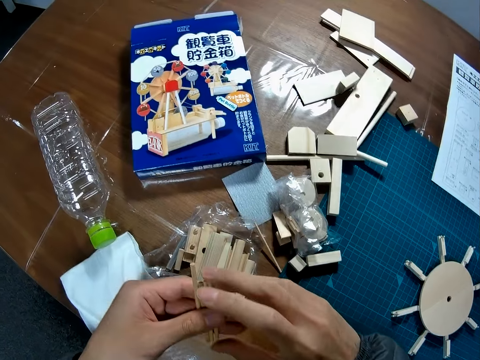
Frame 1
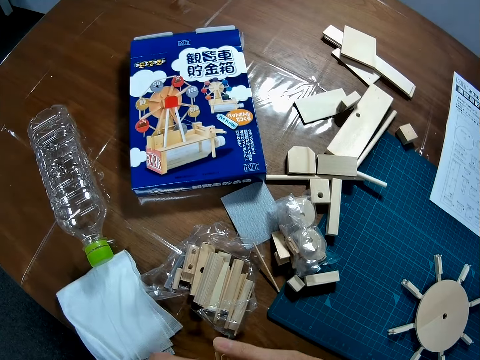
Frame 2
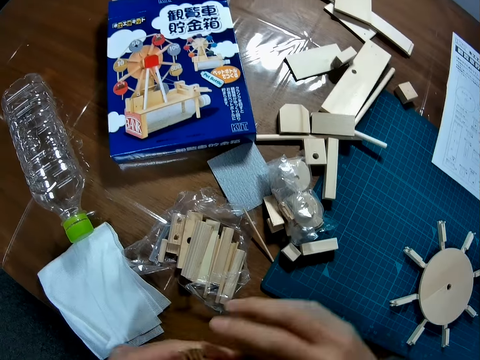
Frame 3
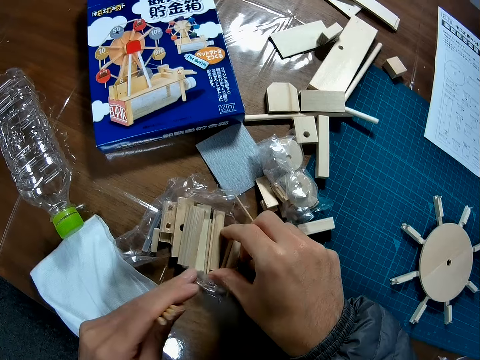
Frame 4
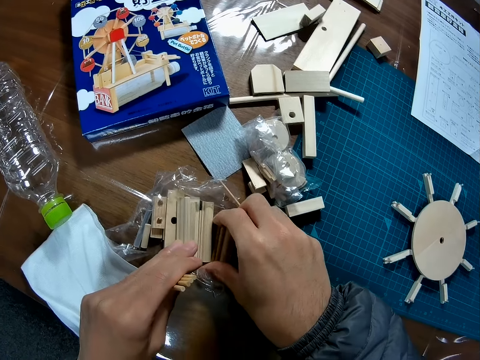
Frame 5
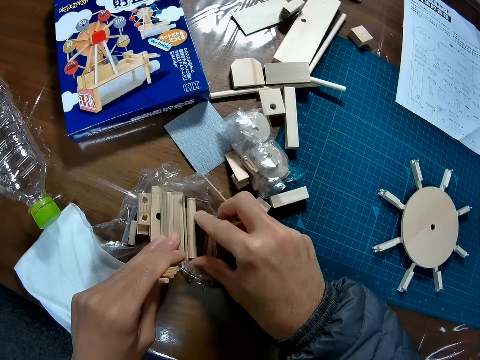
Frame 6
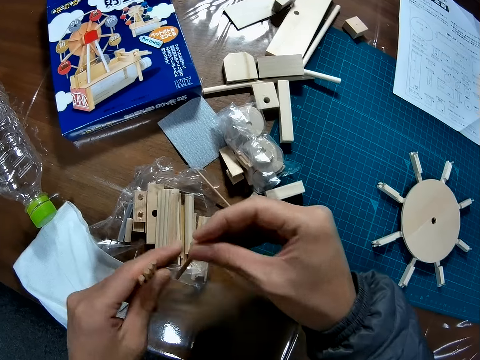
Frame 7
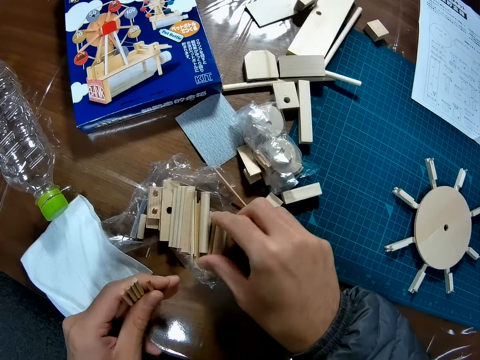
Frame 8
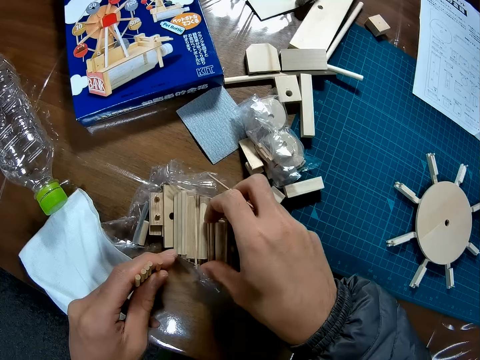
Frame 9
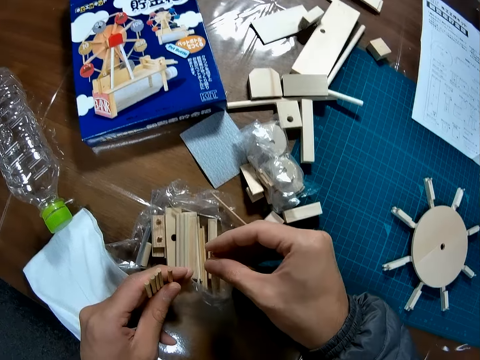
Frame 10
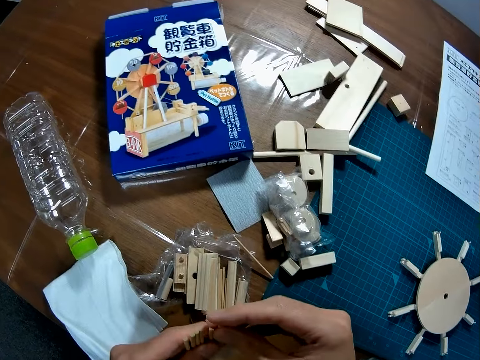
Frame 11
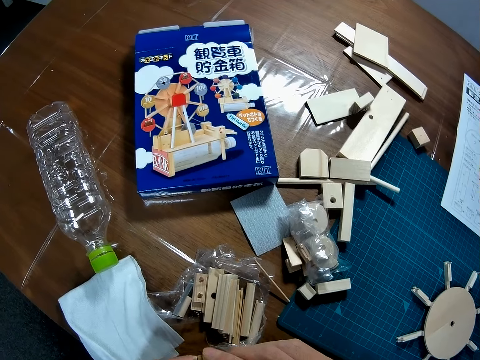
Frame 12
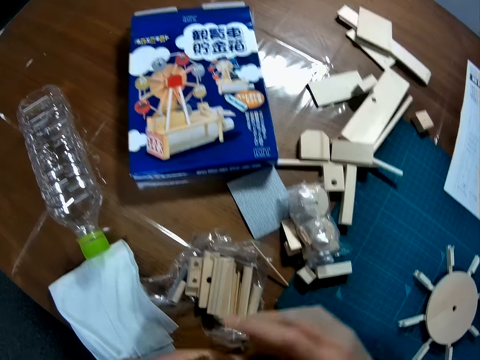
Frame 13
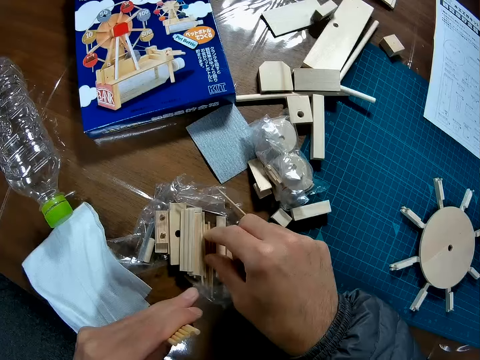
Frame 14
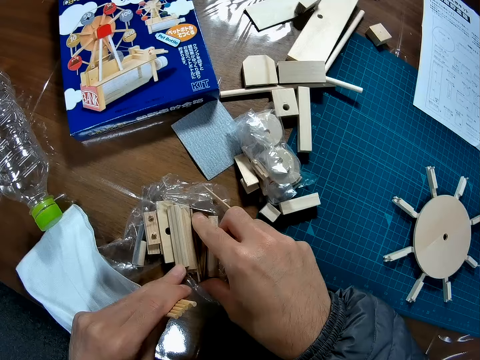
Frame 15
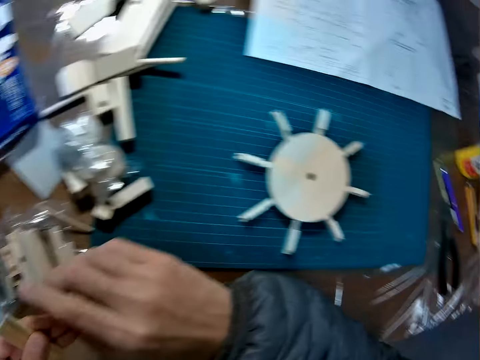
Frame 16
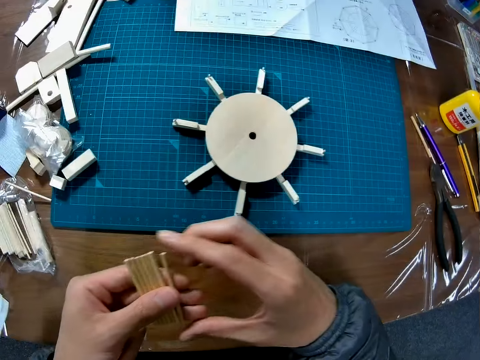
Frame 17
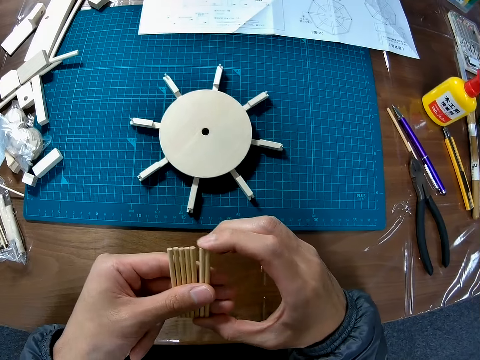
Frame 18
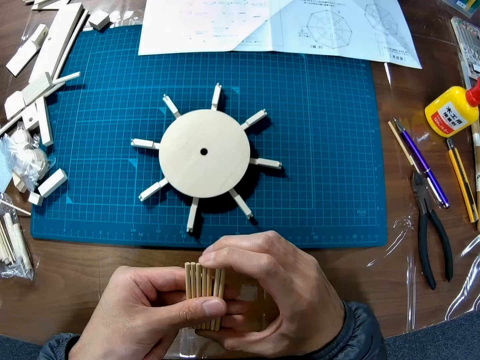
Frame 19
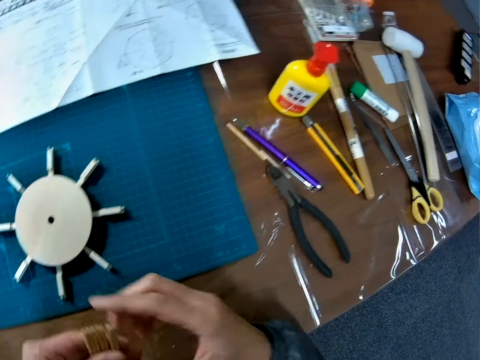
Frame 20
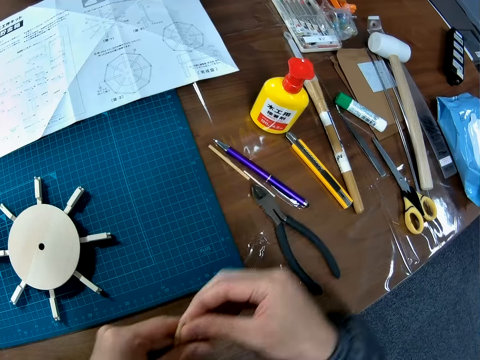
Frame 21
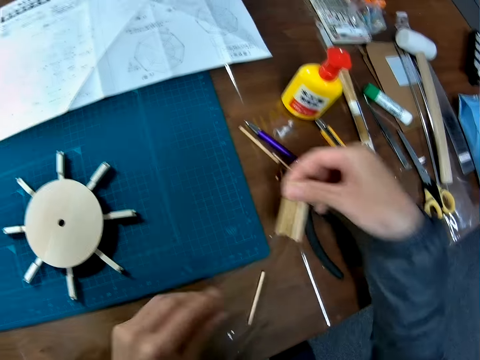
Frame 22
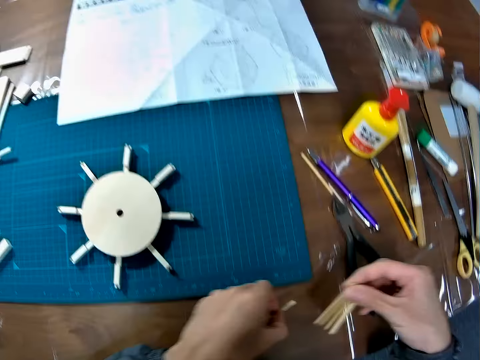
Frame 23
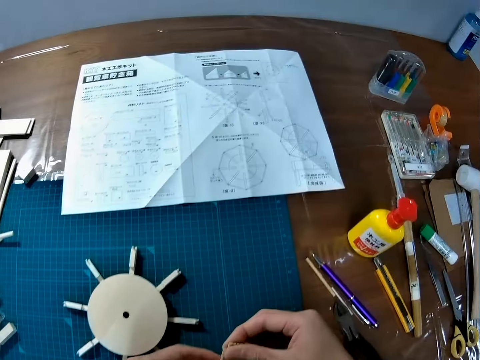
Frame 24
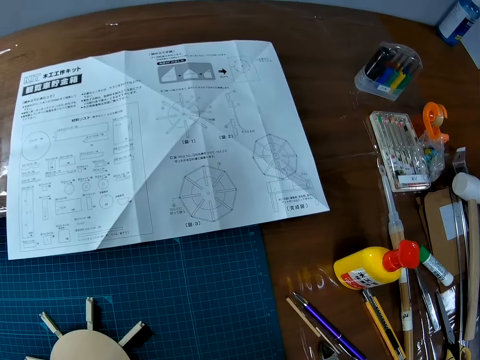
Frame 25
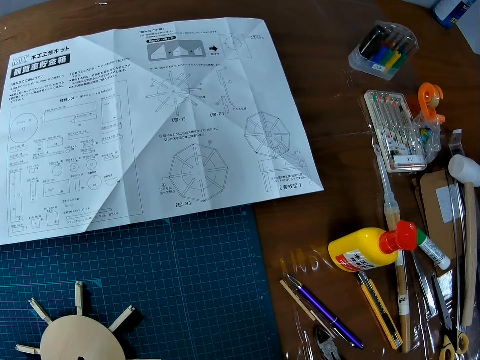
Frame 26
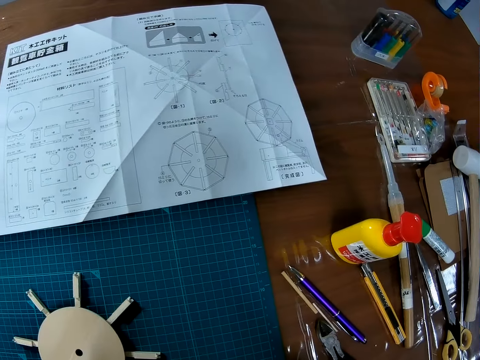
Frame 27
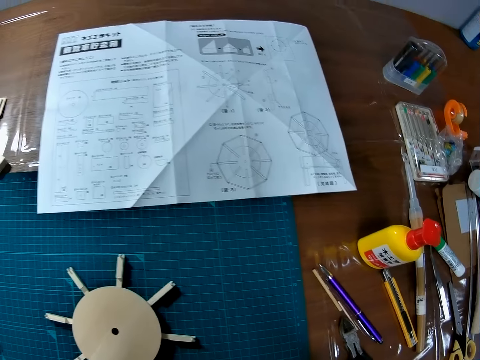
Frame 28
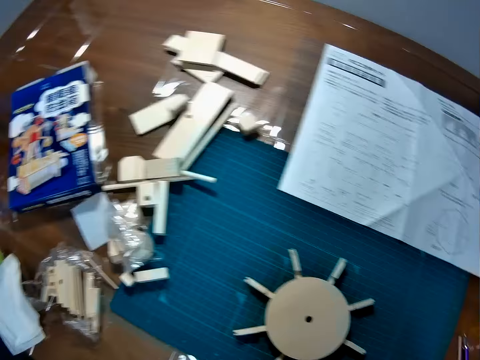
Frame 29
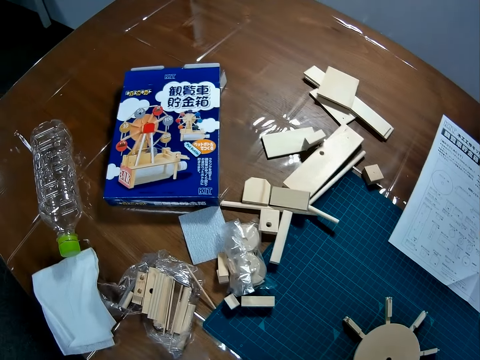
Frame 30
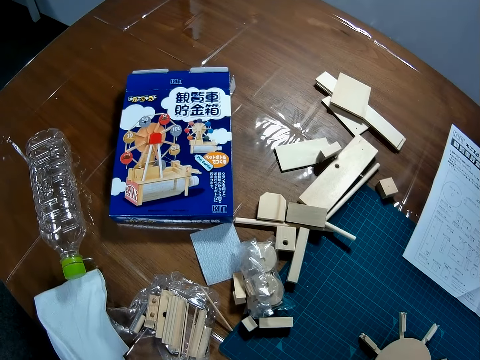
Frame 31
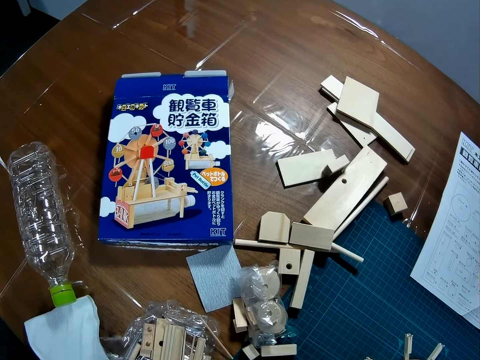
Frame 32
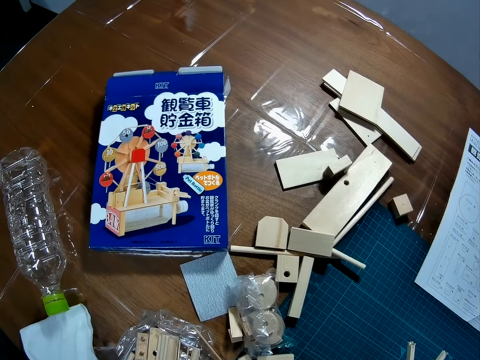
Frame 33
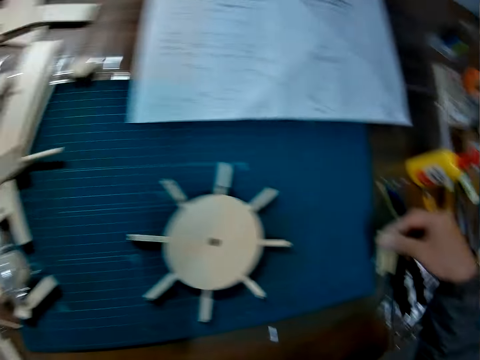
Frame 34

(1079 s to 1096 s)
The camera wearer counts the pieces of wood. They pick up a piece of wood from the table. They look at the manual paper. They look at the box.

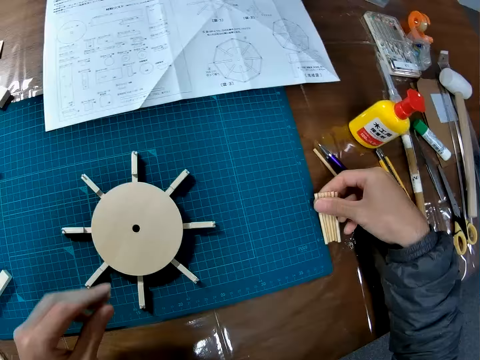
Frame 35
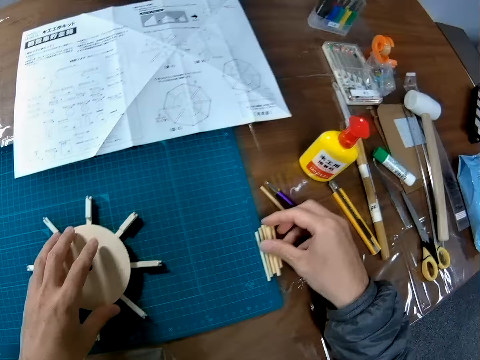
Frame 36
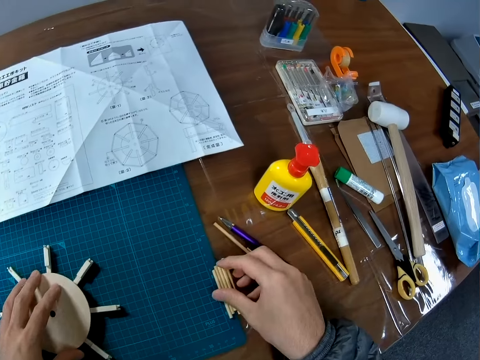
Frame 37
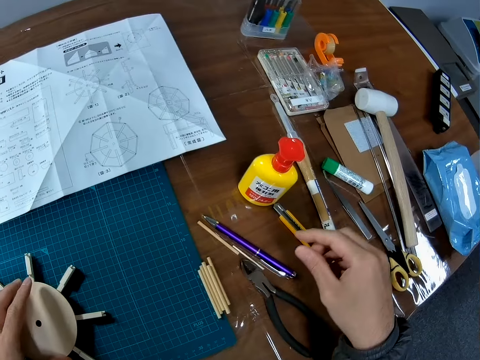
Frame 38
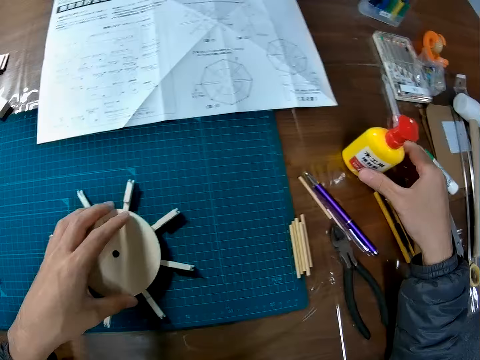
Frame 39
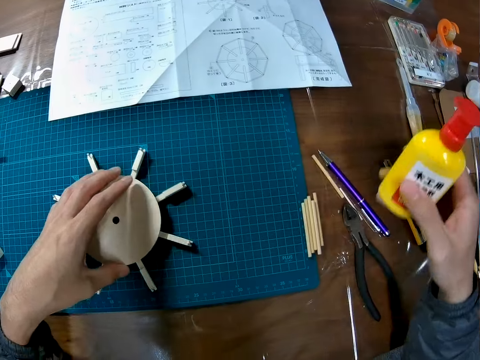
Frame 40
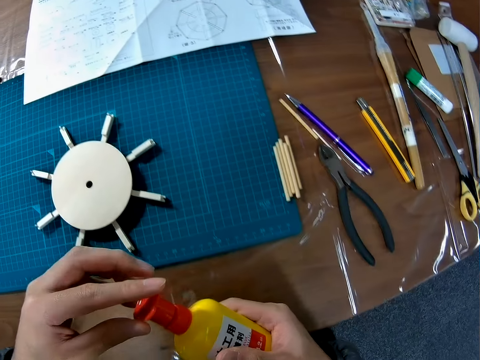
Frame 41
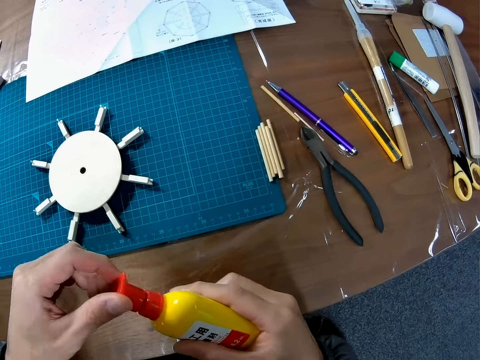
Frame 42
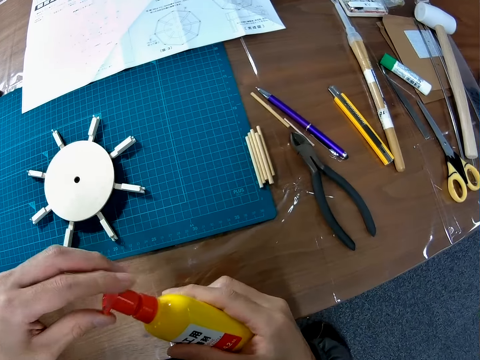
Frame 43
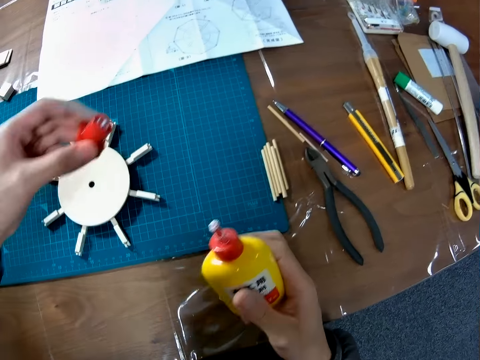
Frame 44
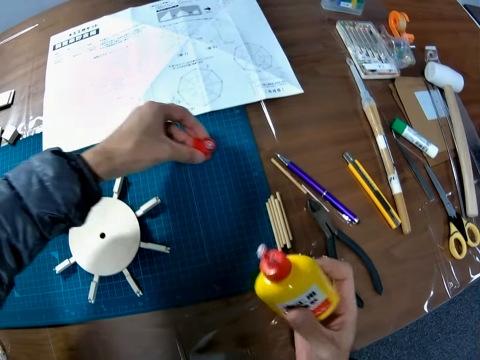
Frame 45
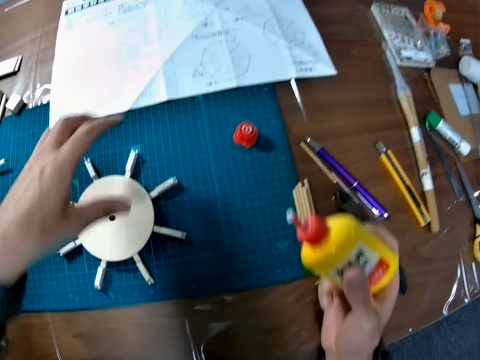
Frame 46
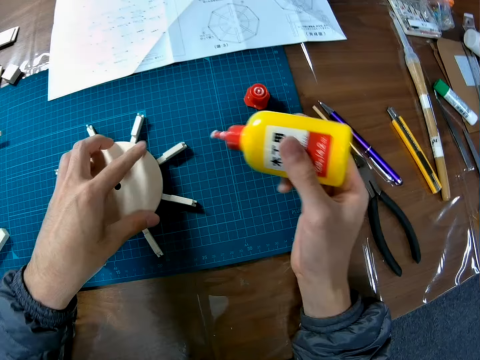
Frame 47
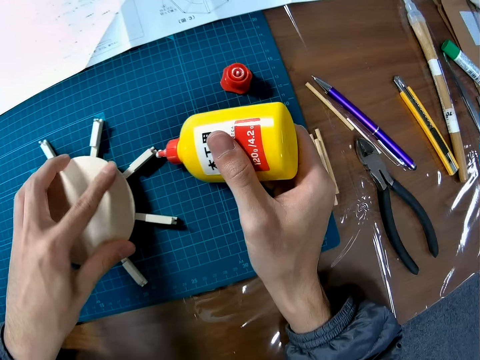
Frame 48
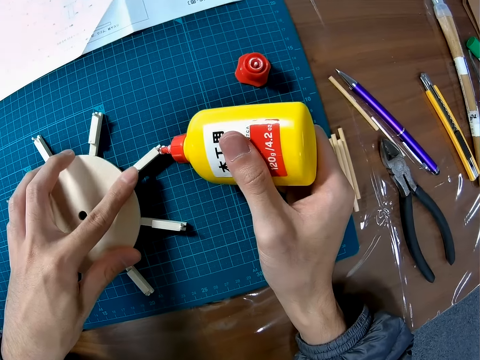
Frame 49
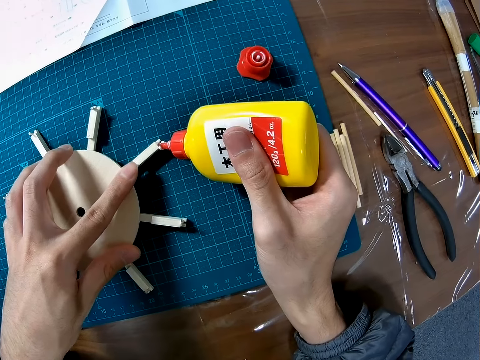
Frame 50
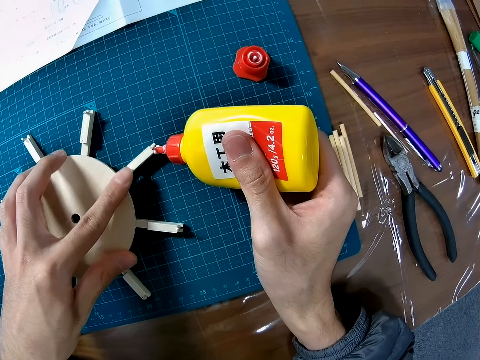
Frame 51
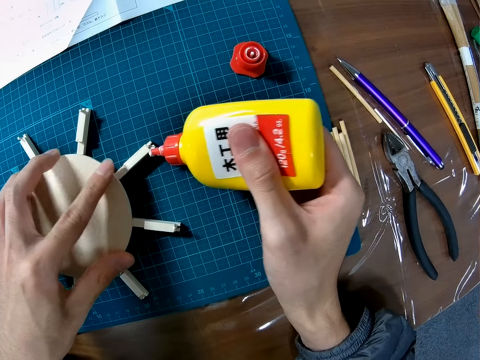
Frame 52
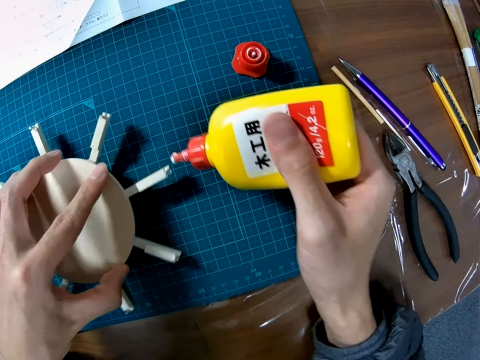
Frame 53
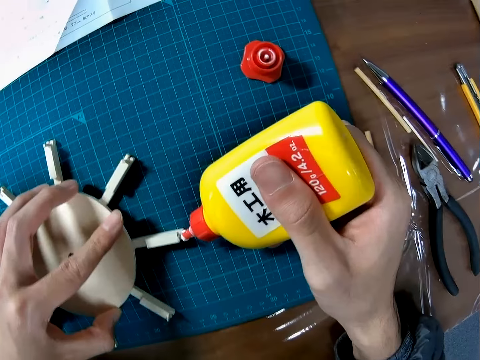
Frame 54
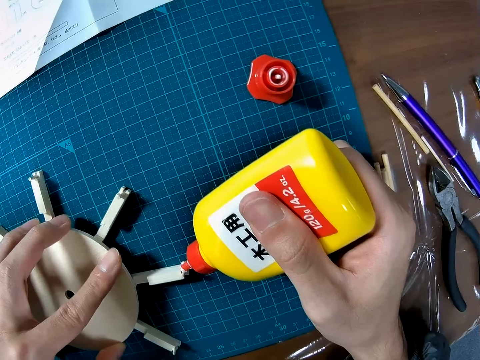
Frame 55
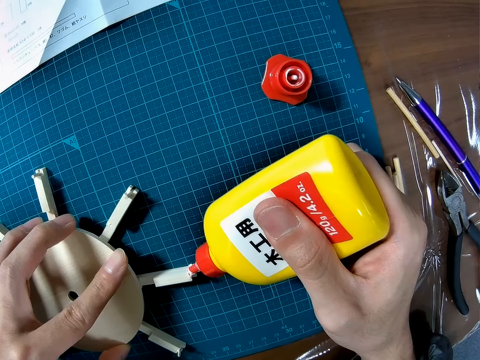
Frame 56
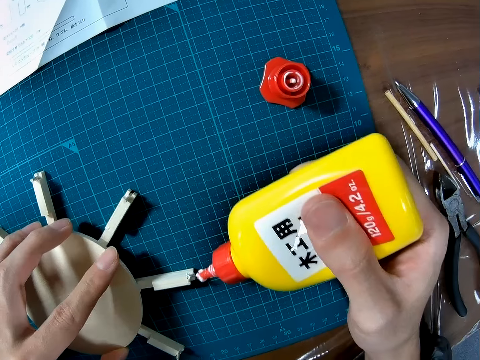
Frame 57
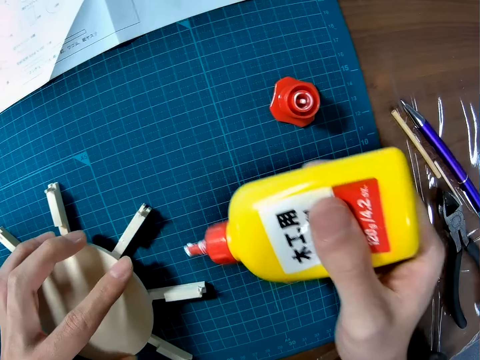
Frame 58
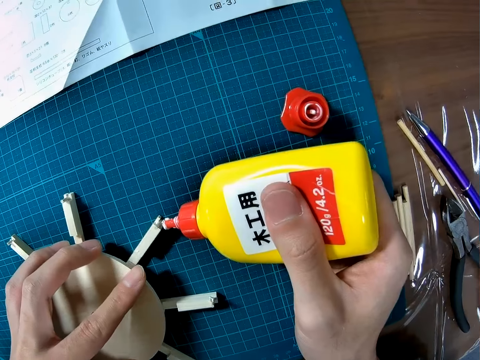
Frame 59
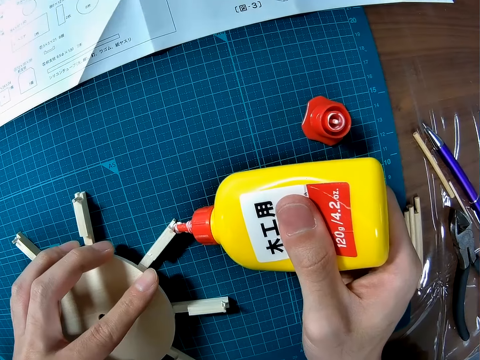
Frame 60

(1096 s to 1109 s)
The camera wearer places a model piece on a table. They attempt to pick up a craft model. They hold the glue. They hold a wooden piece. They pick up the glue. They pick up the glue again. They open the glue. They drop the cover of the glue on the table. They apply the glue on the craft model. They move the craft model and apply the glue on the craft.
